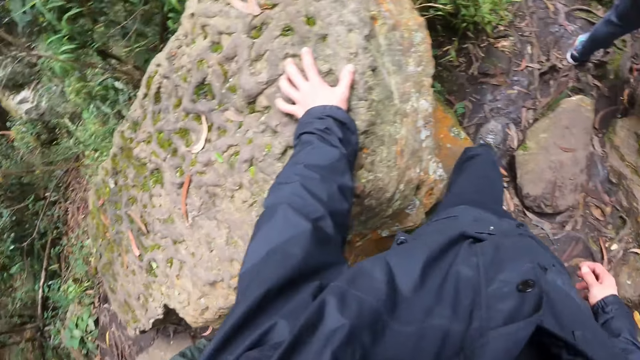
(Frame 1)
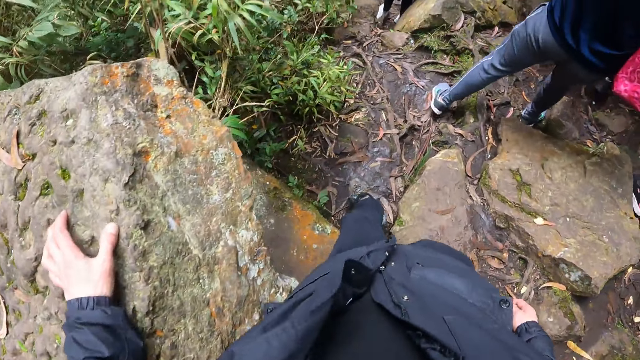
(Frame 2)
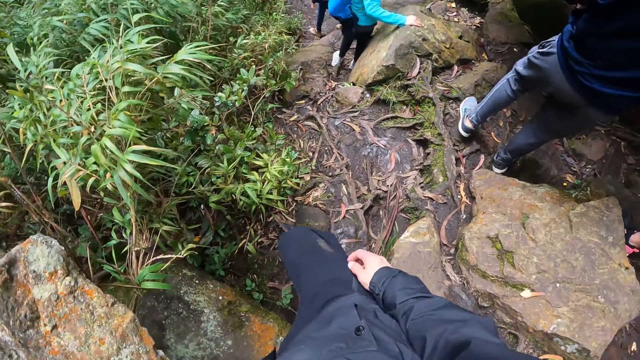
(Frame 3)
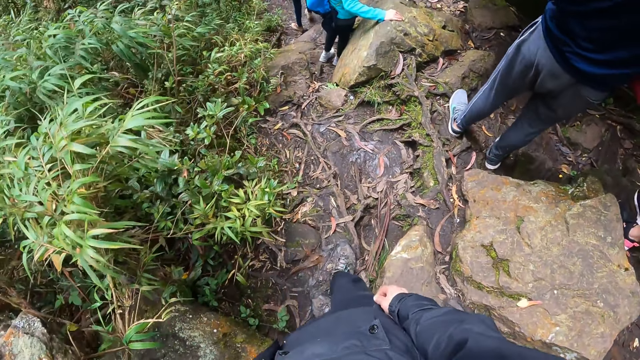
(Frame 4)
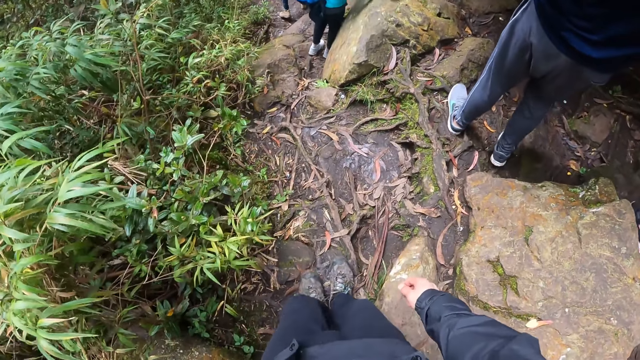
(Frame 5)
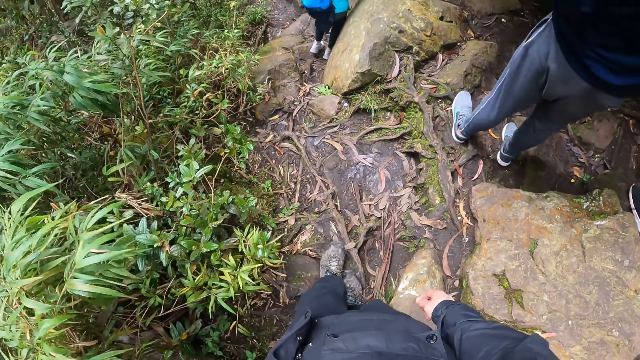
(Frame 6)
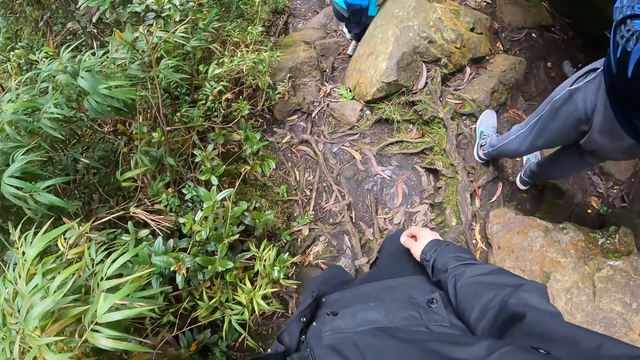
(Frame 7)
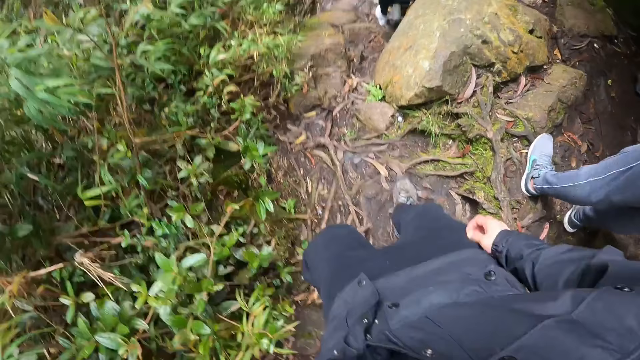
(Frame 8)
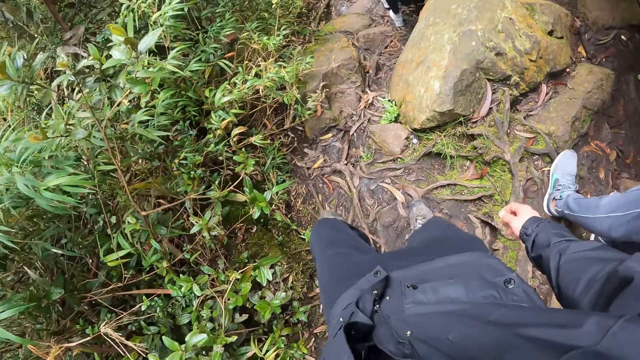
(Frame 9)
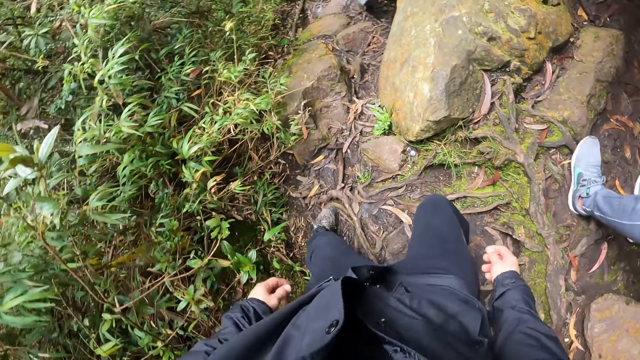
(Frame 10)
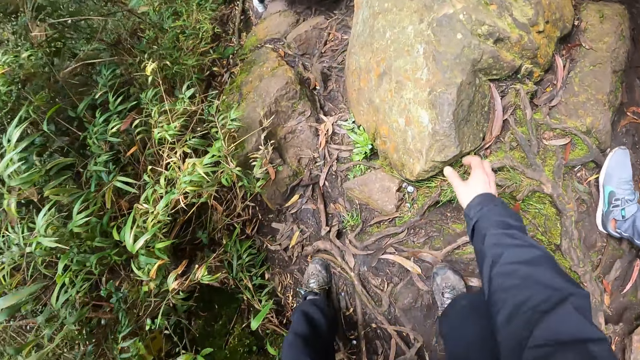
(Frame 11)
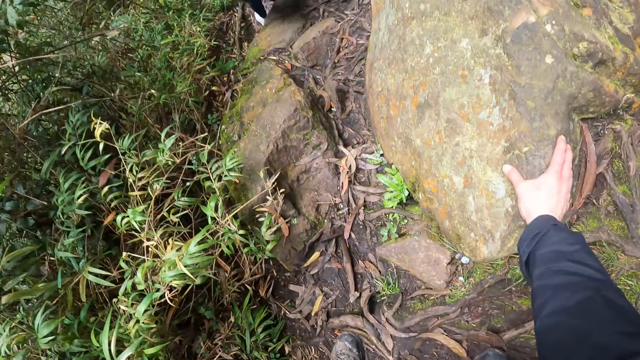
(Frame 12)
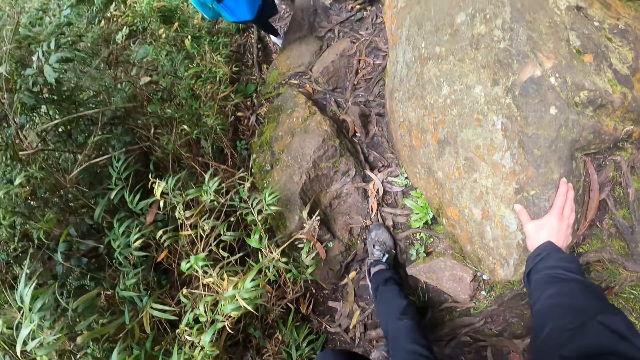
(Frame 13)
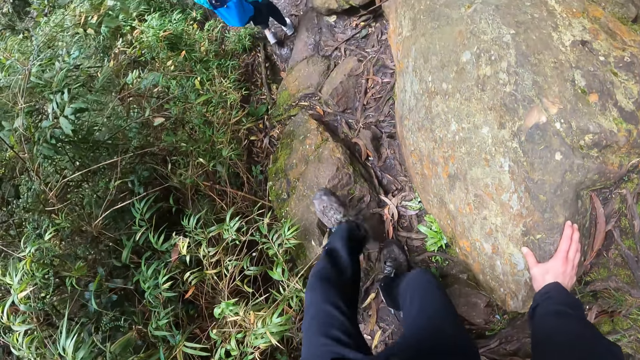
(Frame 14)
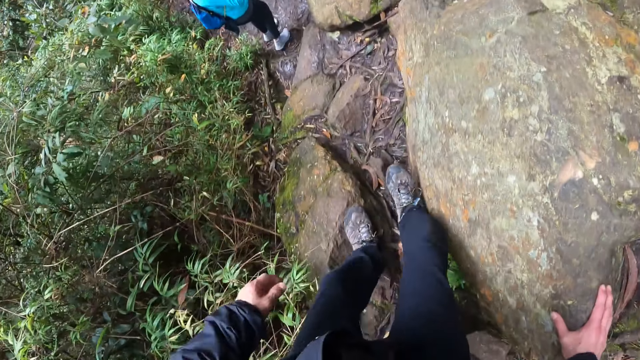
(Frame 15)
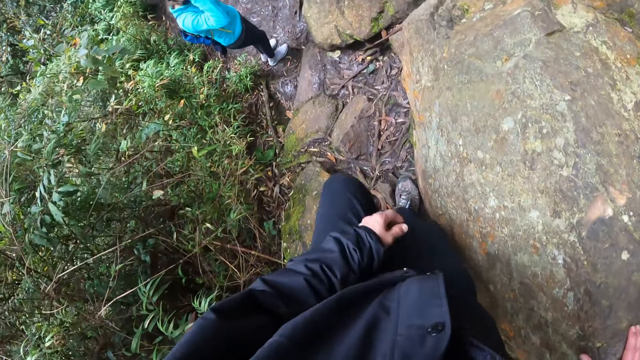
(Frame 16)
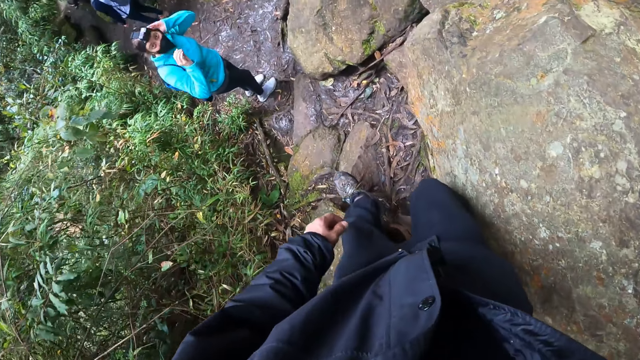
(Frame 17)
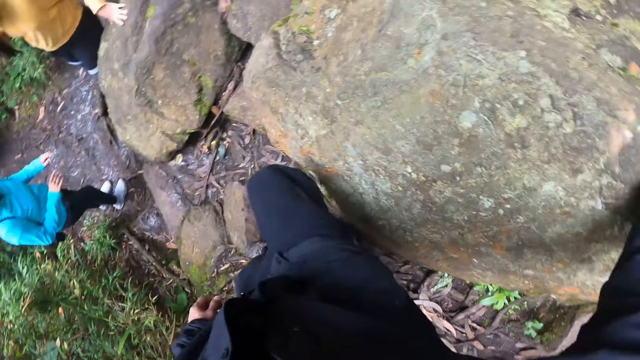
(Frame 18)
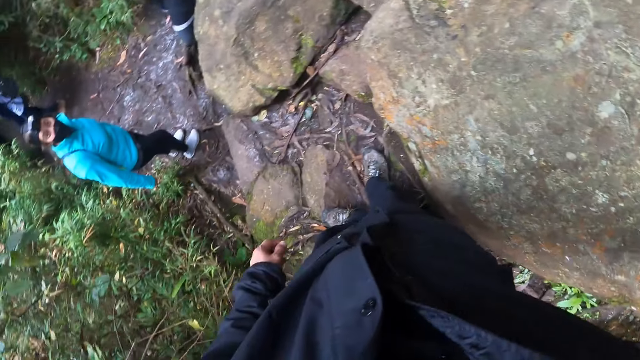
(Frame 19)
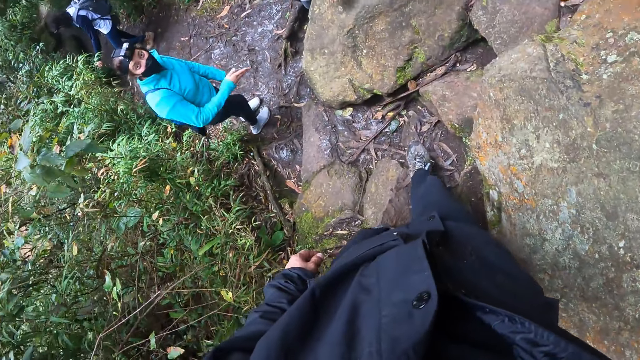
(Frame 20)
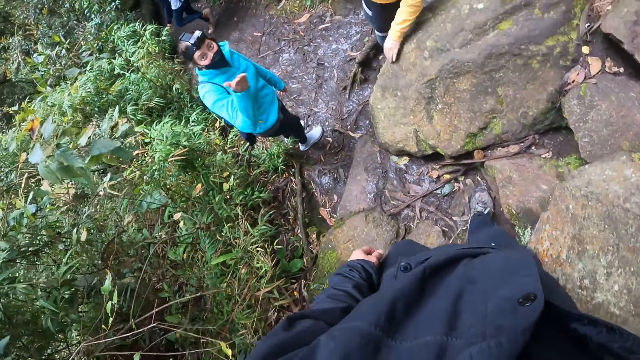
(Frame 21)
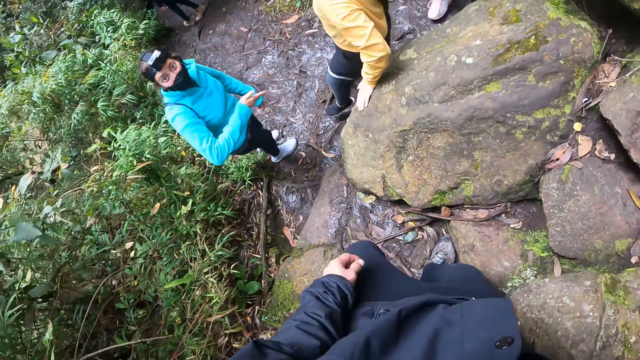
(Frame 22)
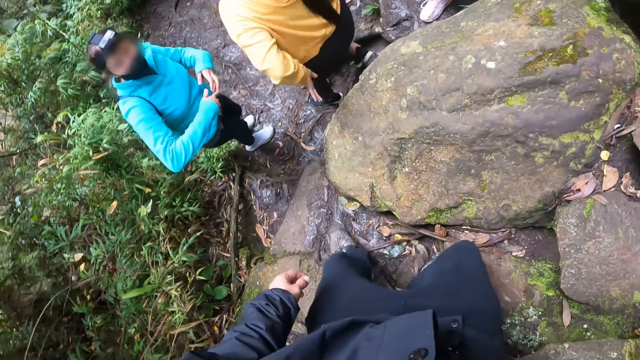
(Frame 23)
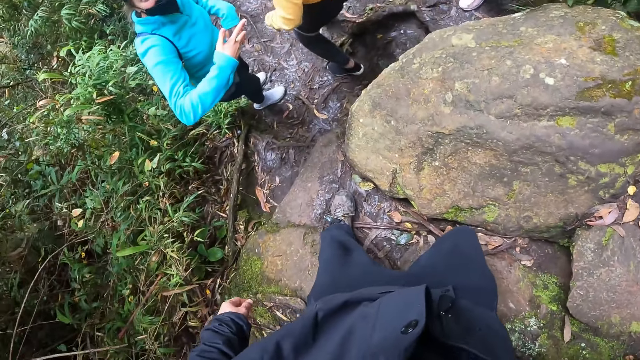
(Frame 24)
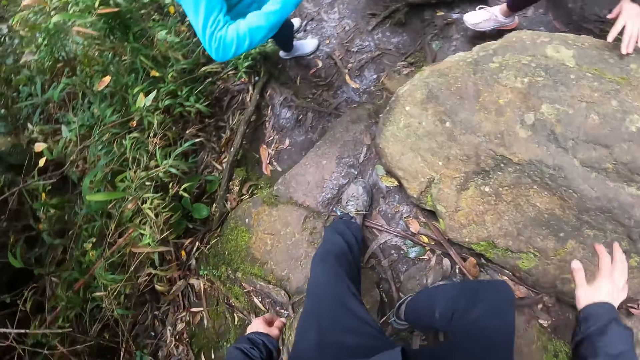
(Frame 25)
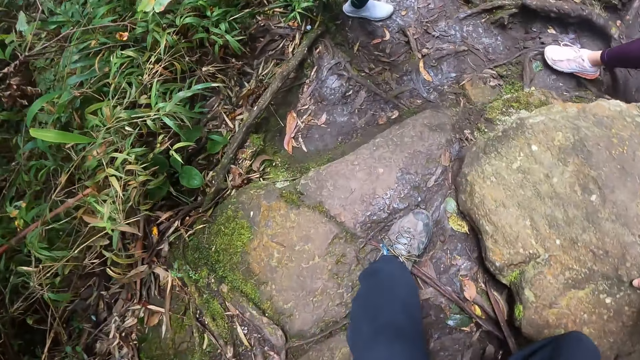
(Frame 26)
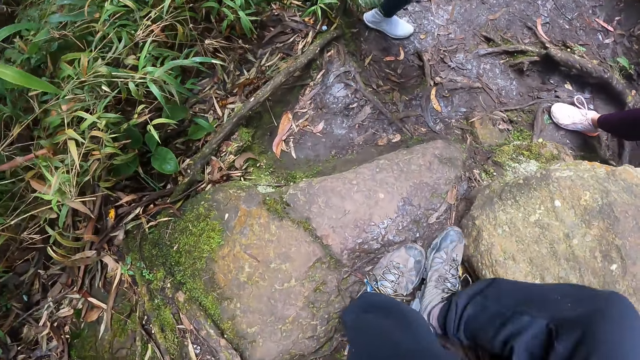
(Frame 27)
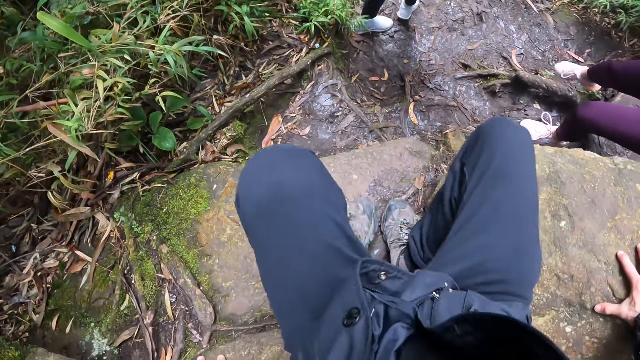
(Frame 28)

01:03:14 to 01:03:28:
The camera wearer walks in a forest. He touches a rock on the rocky path with his right hand. He walks in the forest. A woman adjusts a camera. The camera wearer looks around. The woman converses with the camera wearer and sways hands. The woman touches the rock on the rocky path with her left hand and walks down the rocky path. The camera wearer touches the rock on the rocky path with his right hand.

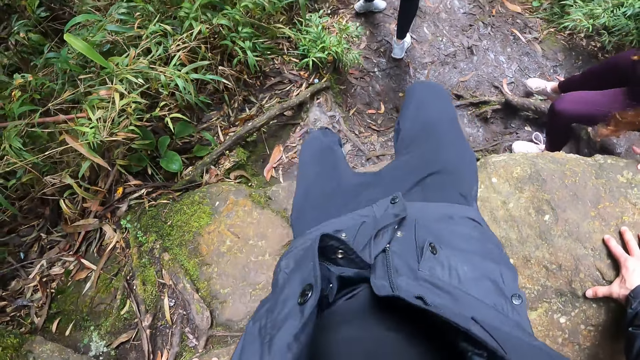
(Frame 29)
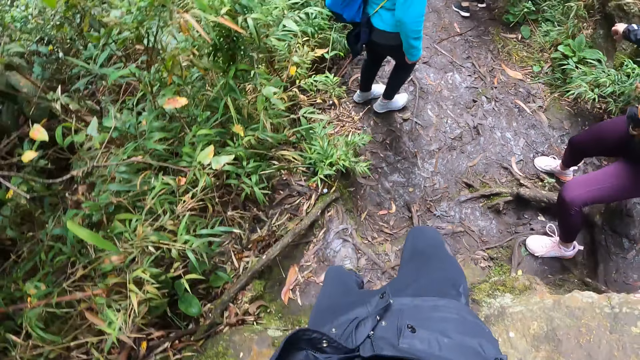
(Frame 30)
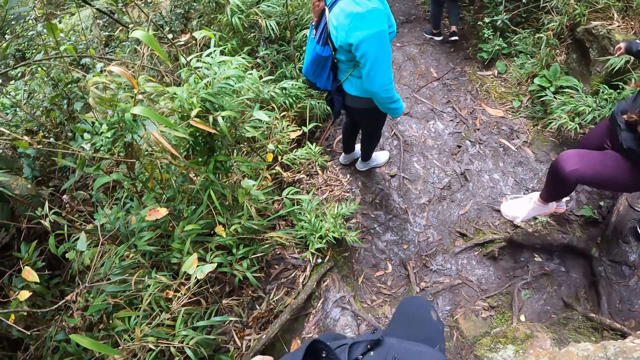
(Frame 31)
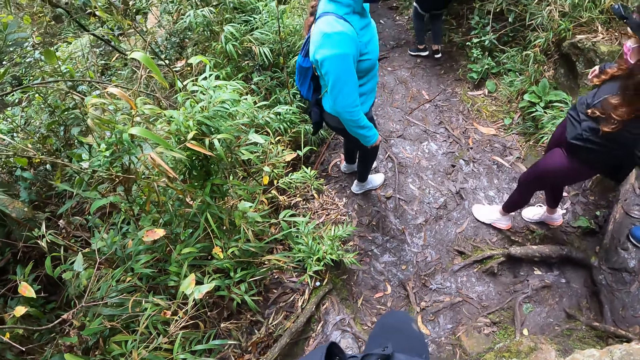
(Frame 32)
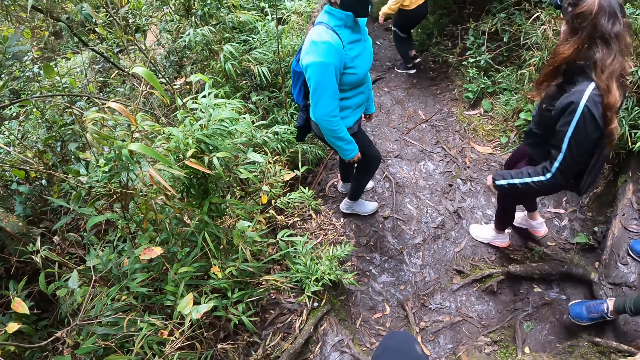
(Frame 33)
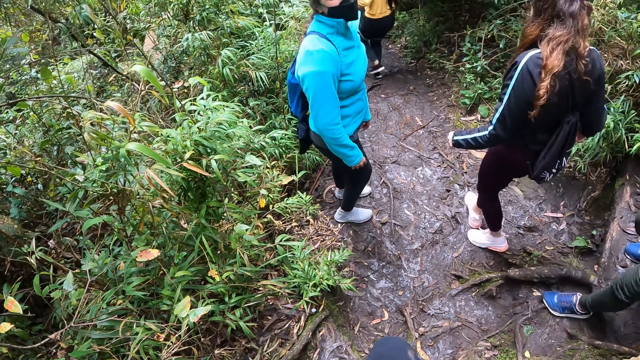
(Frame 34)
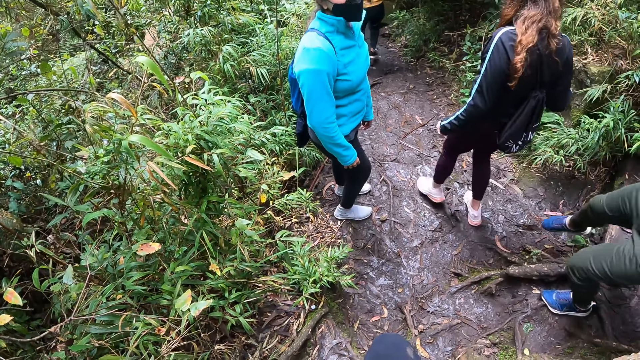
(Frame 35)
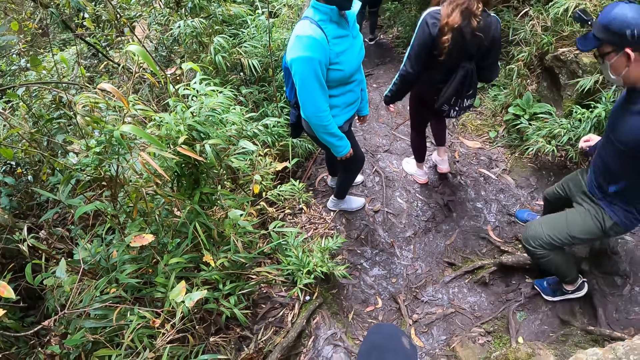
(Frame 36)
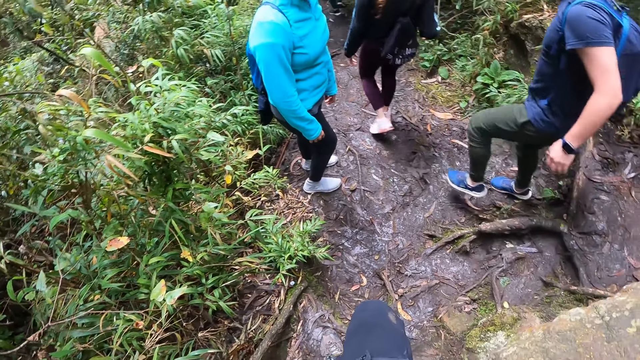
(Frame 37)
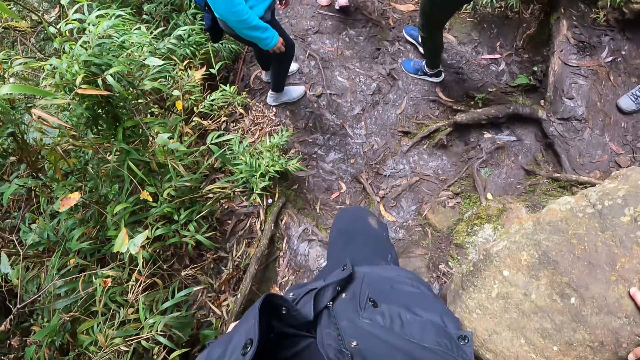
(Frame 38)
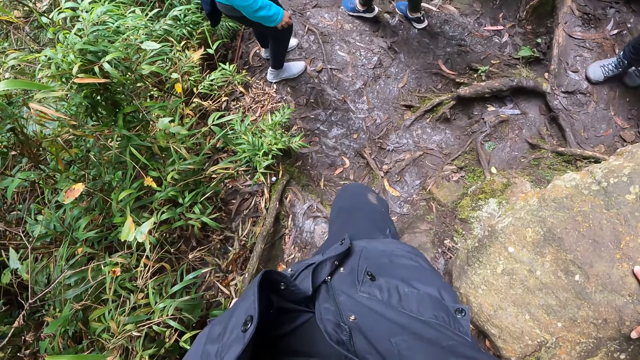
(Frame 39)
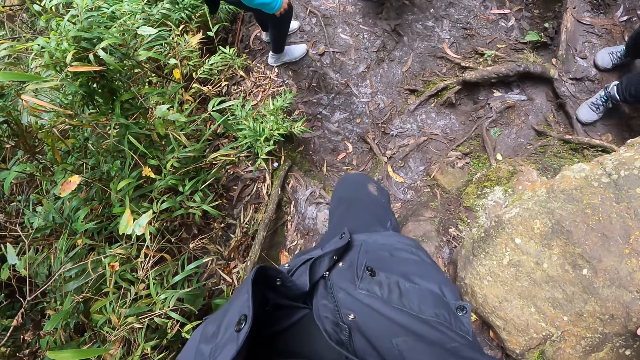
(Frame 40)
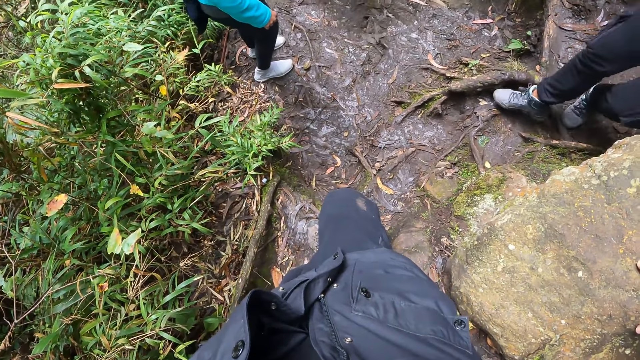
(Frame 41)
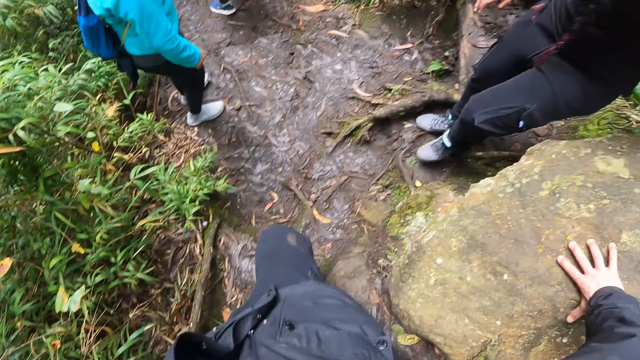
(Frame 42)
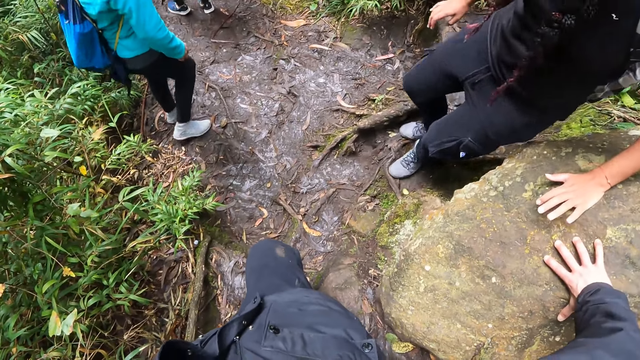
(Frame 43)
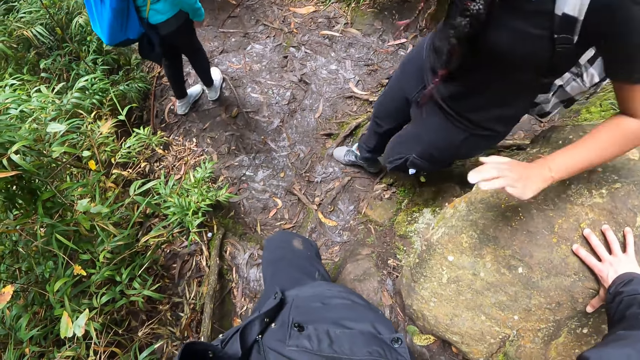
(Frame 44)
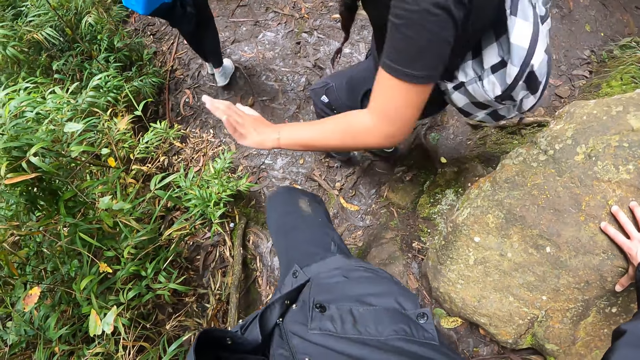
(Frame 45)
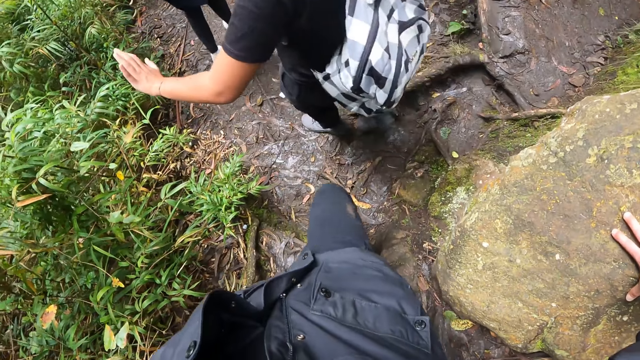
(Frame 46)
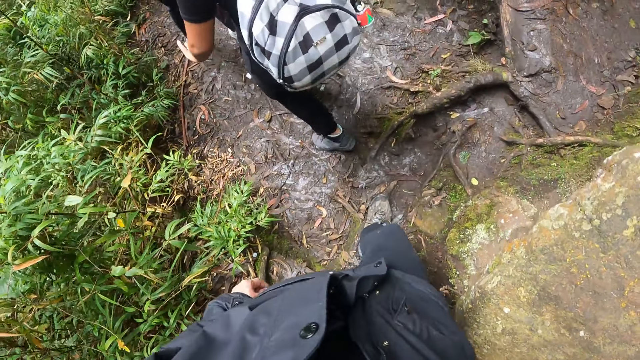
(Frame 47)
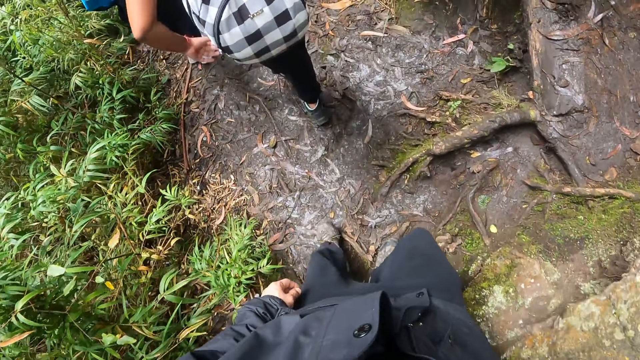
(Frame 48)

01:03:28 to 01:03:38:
The camera wearer walks over a rock. A woman walks down the rocky path. A person converses with the camera wearer. A man walks down the rocky path. Another woman touches the rock with her left hand. A third woman walks down the rocky path. The second woman walks down the rocky path. The camera wearer walks in a forest. They walk down the rocky path.
